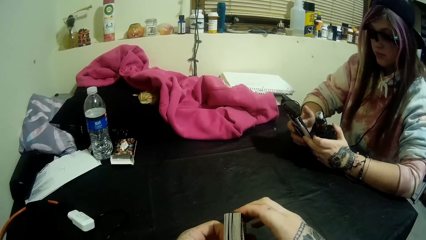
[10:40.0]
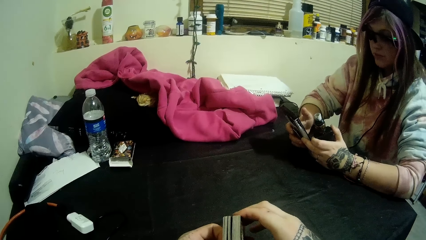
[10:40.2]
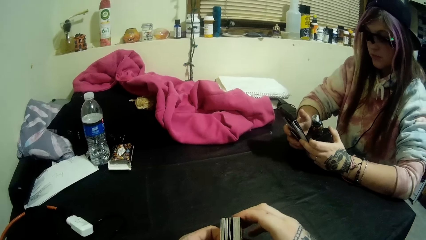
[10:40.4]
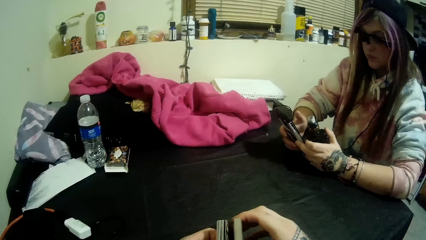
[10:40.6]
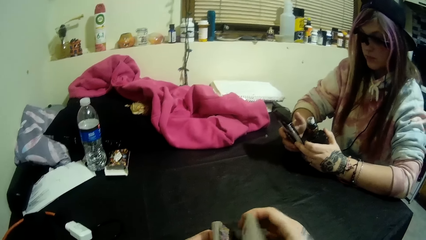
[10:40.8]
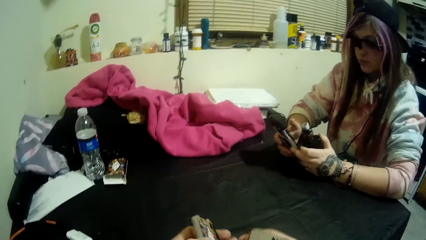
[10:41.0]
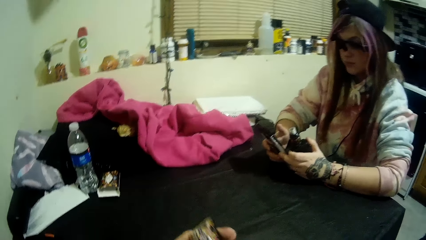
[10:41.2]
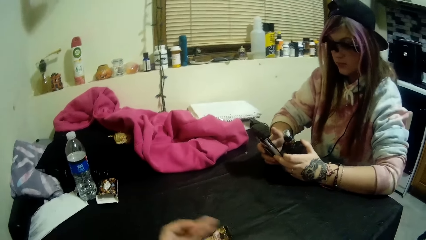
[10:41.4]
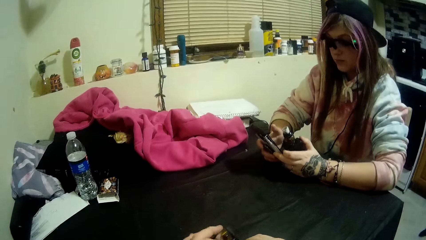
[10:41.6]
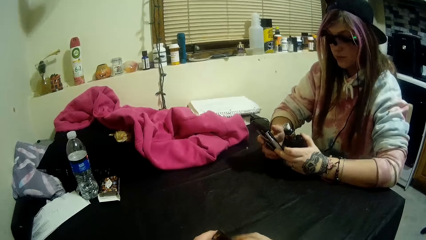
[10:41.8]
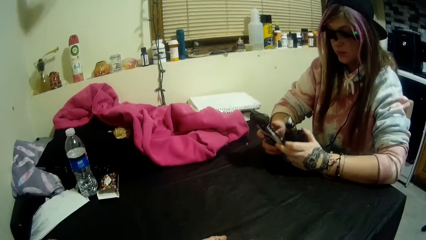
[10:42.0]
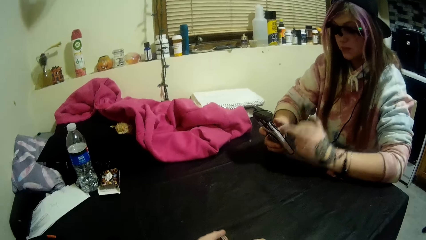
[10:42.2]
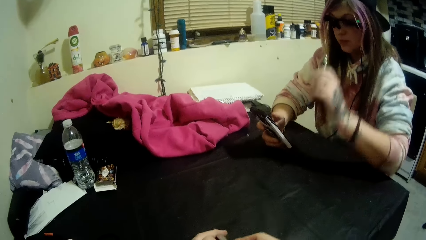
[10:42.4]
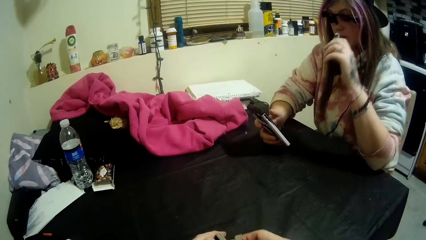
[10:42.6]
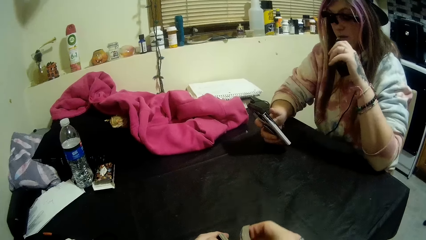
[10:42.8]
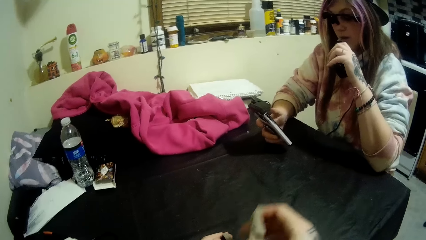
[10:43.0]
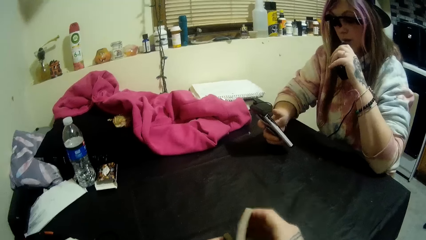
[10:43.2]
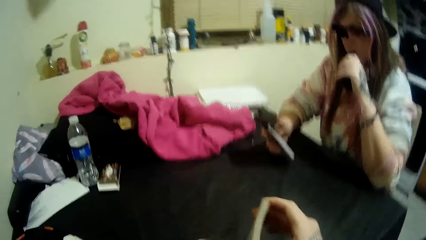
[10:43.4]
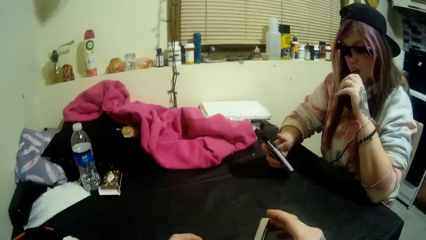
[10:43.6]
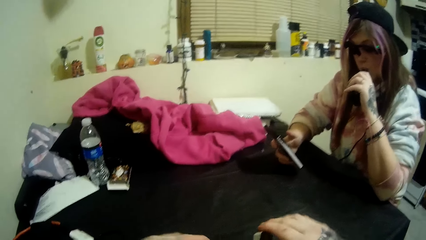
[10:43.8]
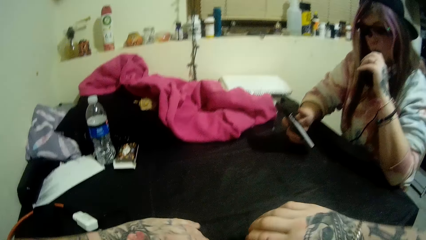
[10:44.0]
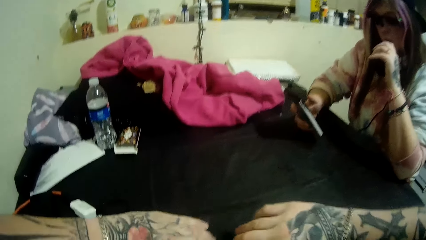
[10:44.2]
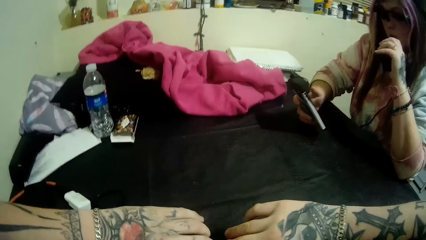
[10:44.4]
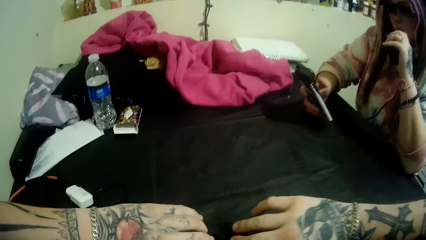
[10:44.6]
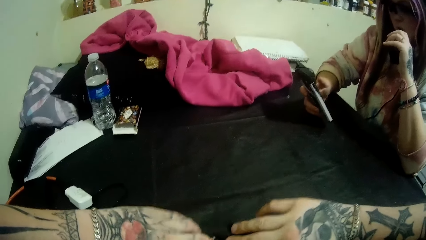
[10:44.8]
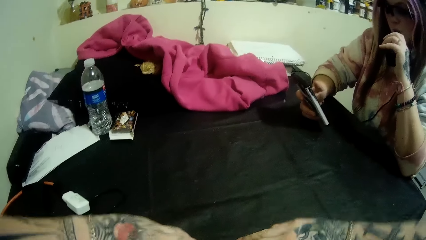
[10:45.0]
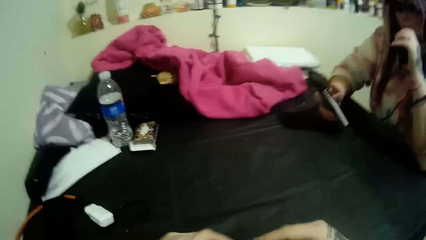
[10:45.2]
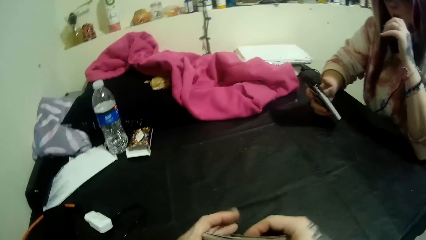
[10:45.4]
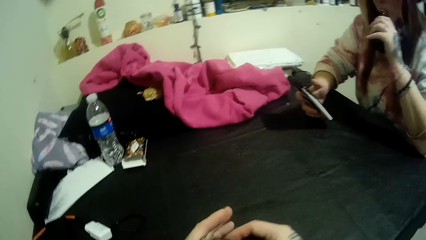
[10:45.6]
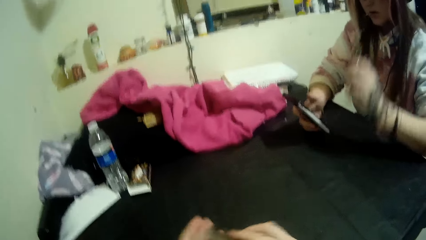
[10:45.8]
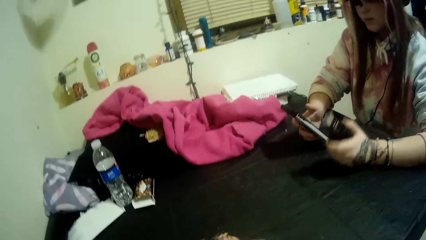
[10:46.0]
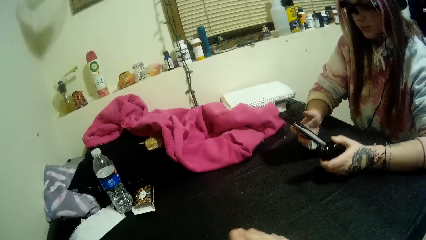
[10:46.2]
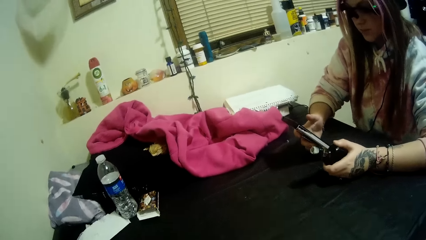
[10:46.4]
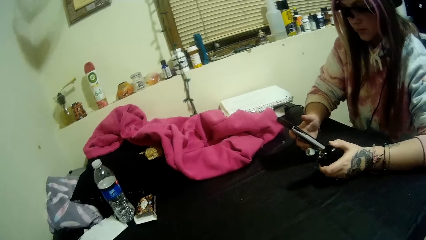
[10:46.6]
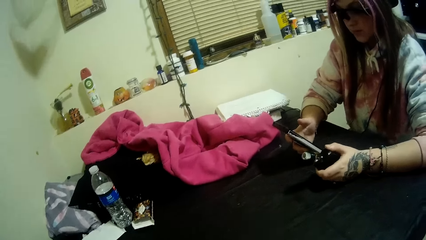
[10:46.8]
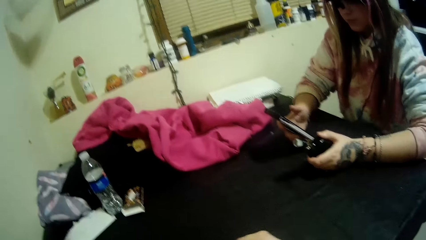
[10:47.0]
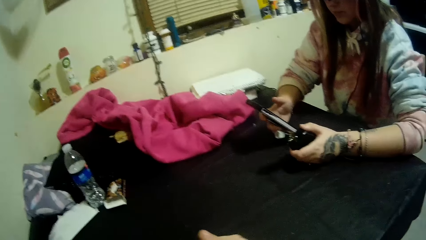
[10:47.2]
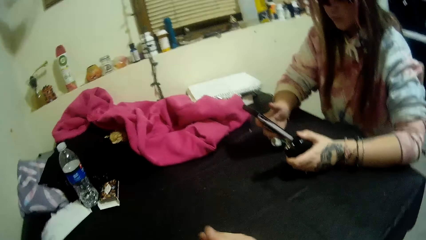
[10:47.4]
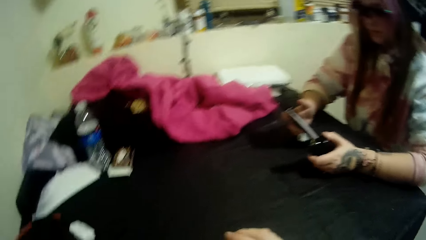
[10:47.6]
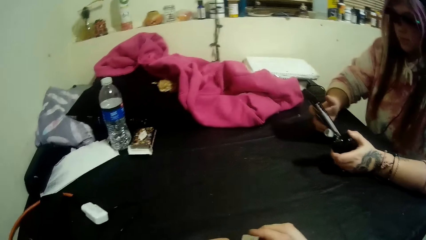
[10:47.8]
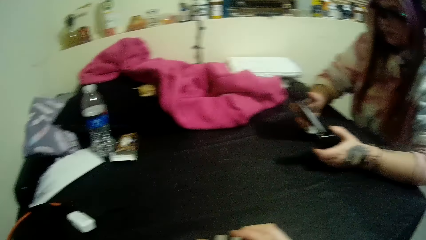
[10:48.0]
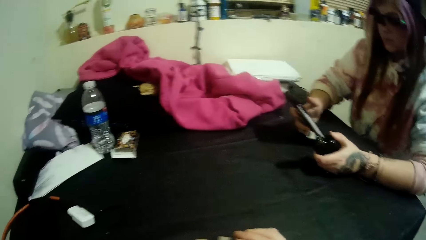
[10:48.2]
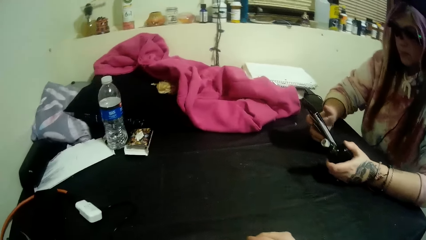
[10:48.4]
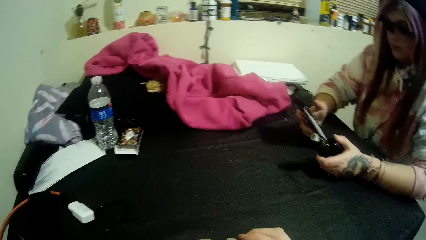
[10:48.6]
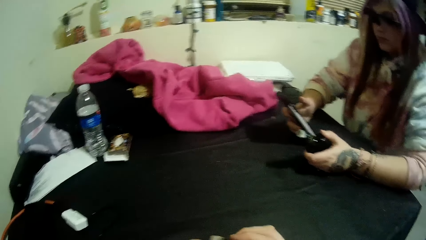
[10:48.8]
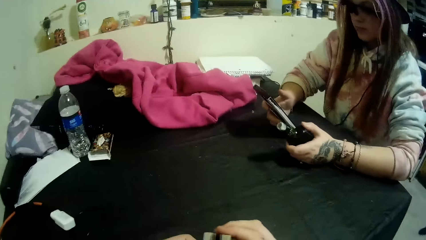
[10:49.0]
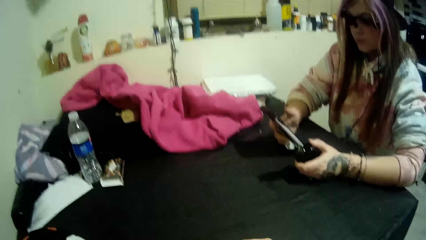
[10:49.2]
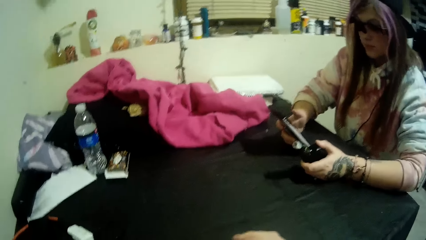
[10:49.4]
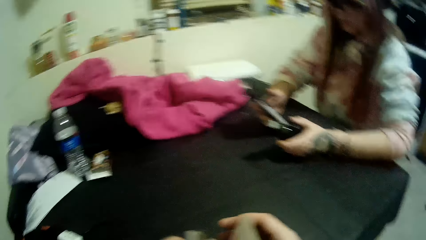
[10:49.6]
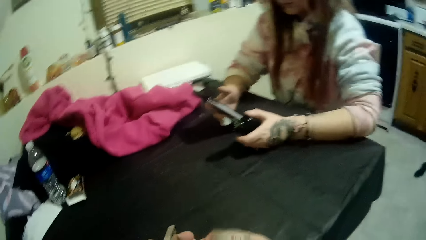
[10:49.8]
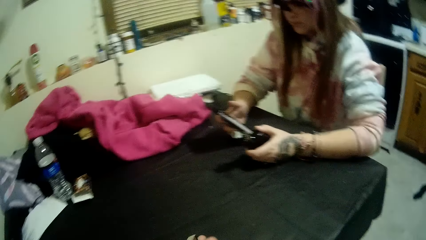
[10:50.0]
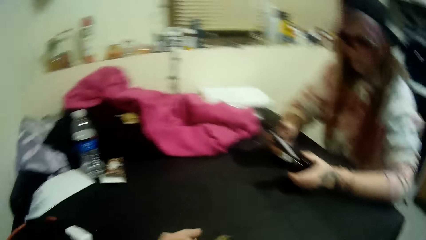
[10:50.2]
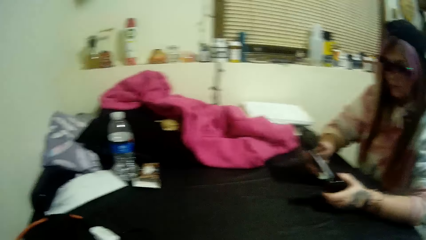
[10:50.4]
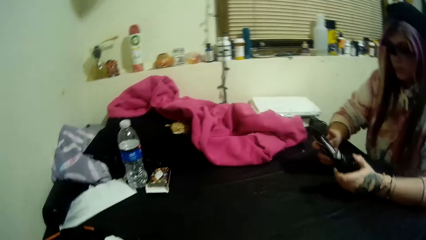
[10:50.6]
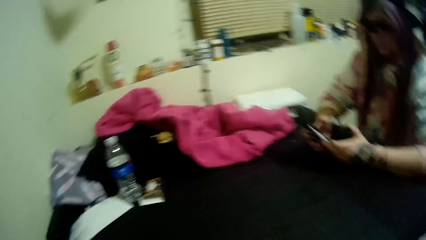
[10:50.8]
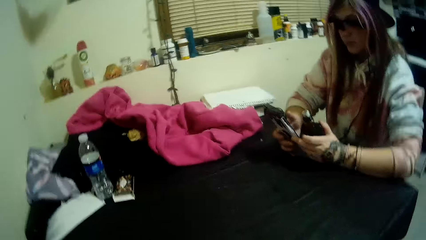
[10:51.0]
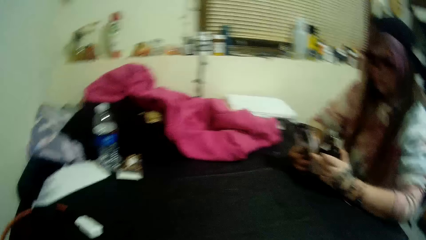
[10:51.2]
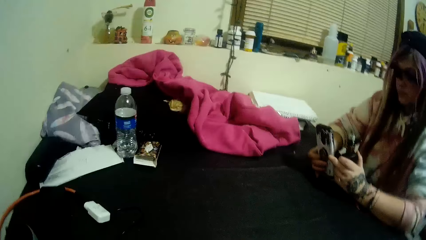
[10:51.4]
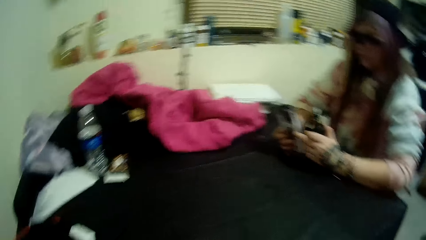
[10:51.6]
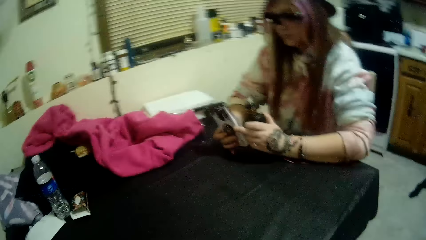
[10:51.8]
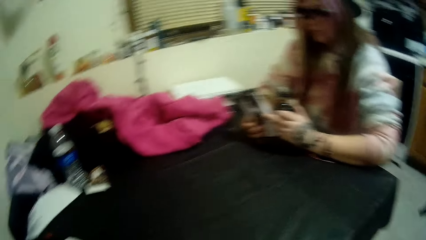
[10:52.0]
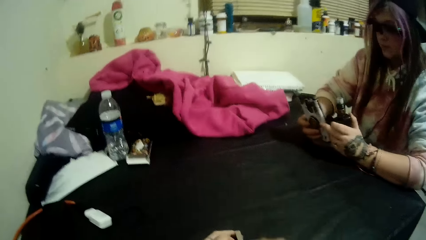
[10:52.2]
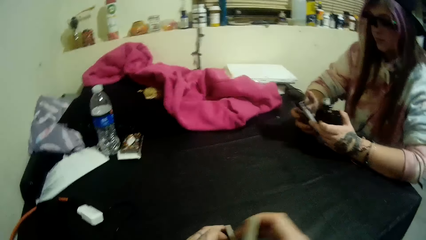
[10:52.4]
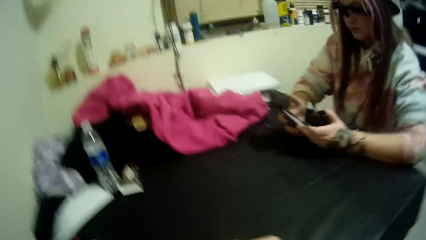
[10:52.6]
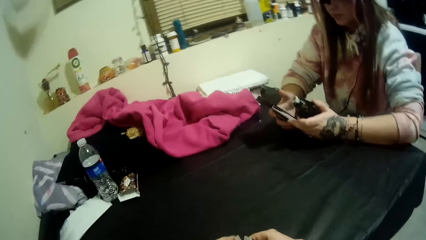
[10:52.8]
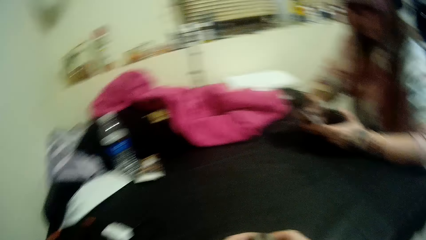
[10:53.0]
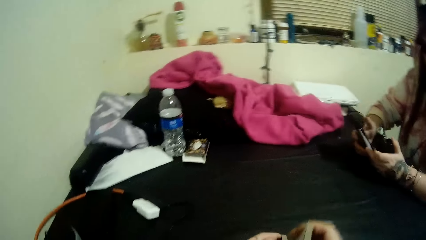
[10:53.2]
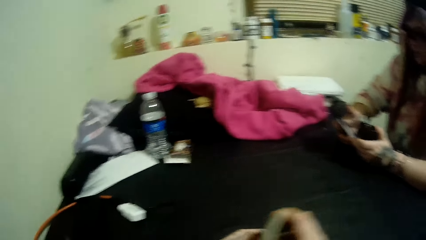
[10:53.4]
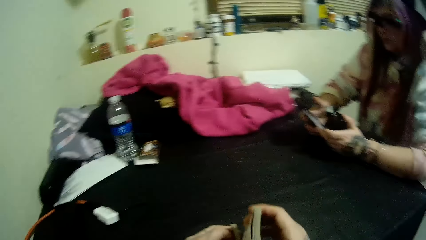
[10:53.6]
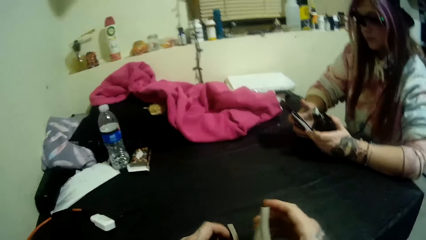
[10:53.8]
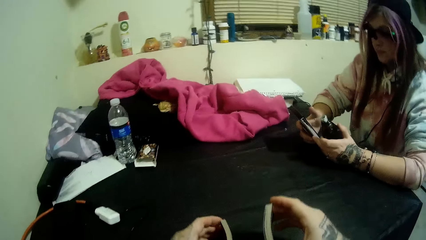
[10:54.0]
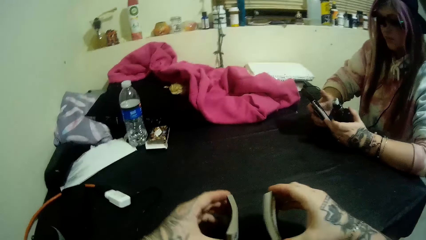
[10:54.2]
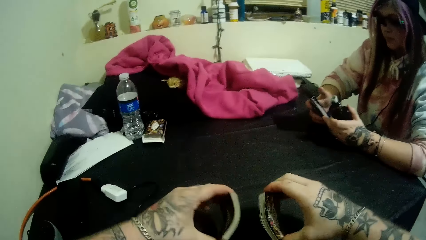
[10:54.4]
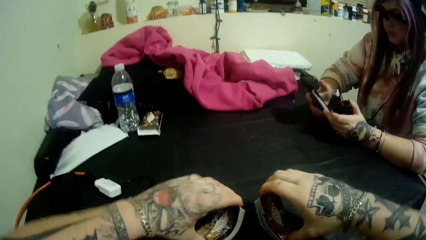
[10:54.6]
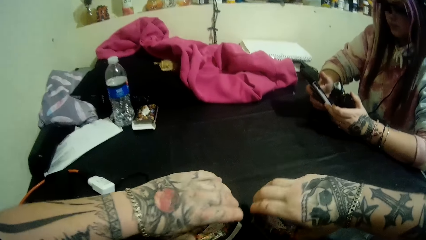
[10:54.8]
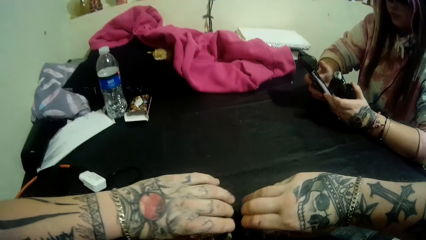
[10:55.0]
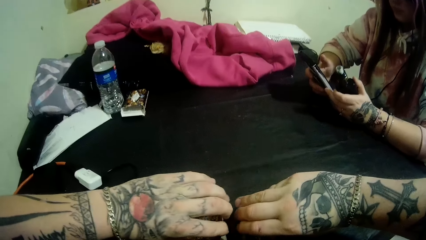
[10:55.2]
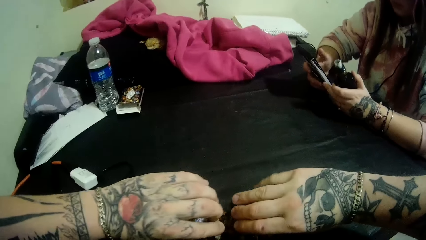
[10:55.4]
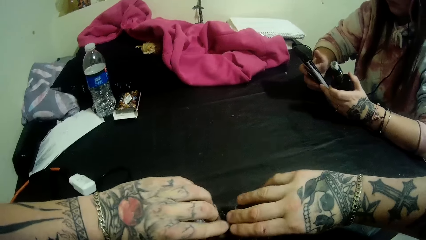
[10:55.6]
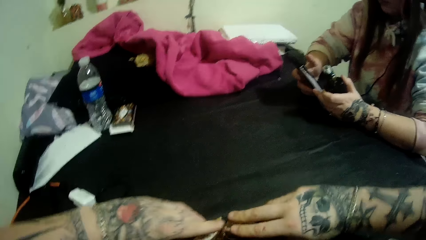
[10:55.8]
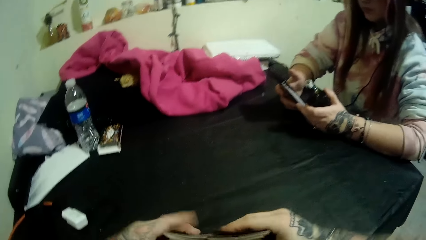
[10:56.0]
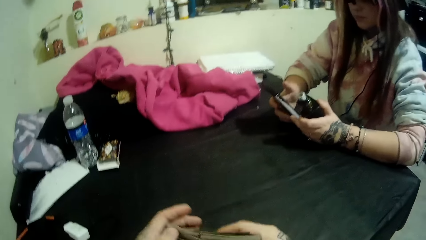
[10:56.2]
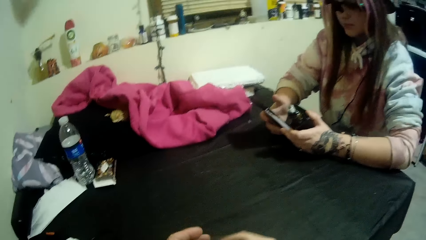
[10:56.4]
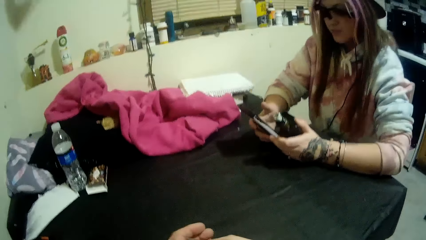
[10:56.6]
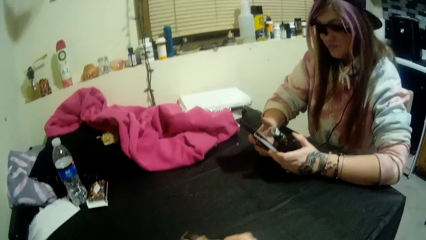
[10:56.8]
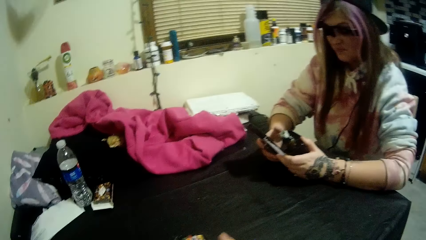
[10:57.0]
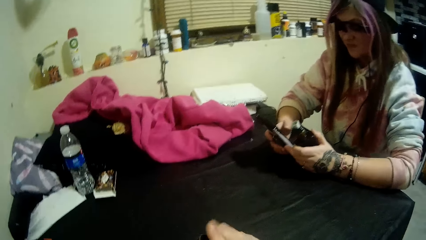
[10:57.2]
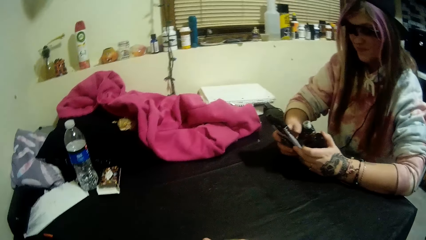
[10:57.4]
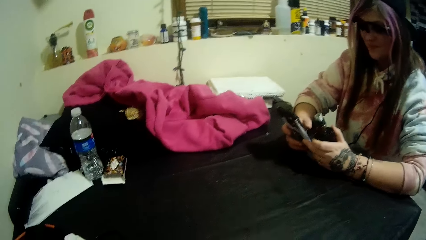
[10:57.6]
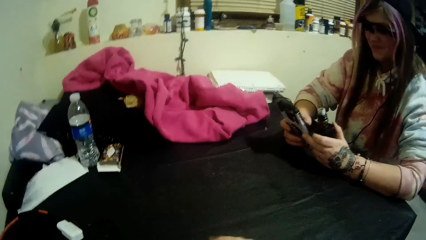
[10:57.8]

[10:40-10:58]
The lady puts the vaping bottle into her mouth with her left hand. She removes the vaping bottle from her mouth with her left hand. She places her left arm onto the table with the vaping bottle in her hand. The camera wearer holds playing cards. The lady holds the phone with both hands. The camera wearer places the playing cards on a table.
